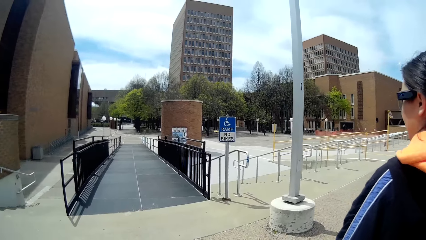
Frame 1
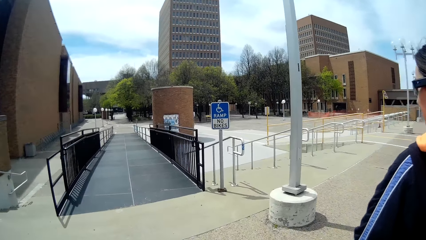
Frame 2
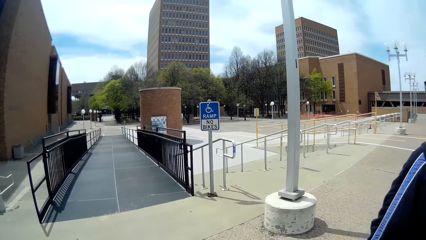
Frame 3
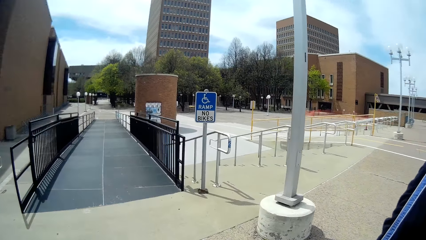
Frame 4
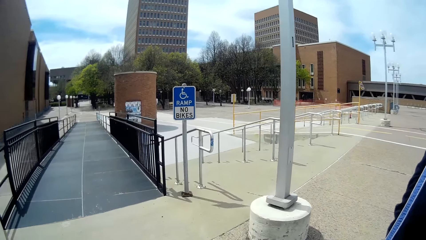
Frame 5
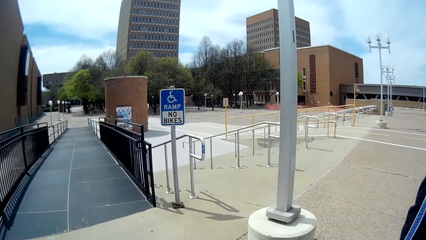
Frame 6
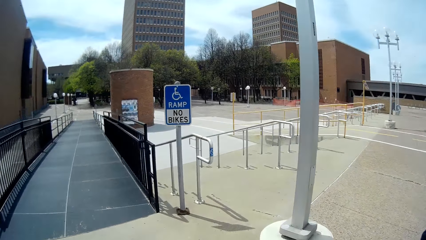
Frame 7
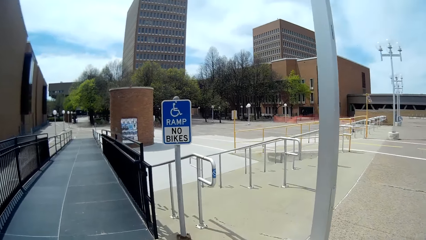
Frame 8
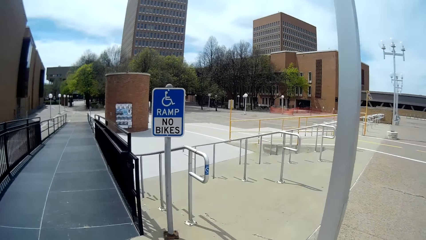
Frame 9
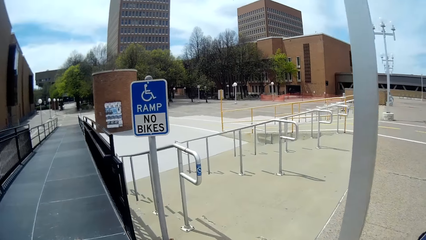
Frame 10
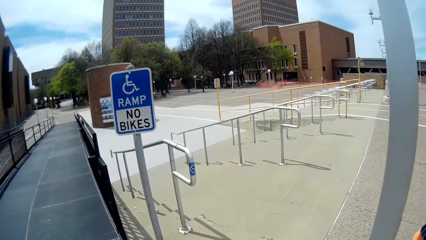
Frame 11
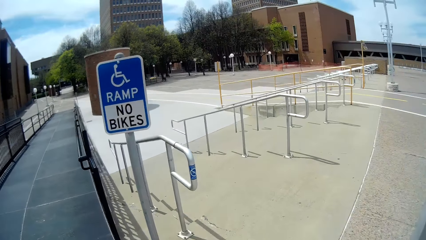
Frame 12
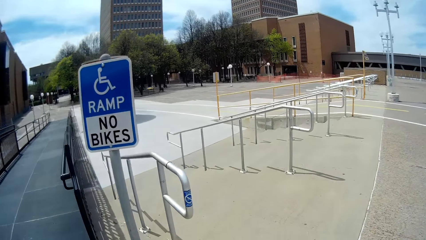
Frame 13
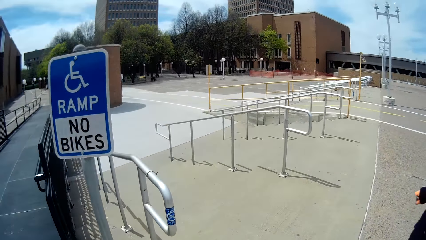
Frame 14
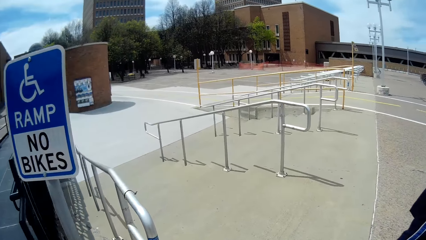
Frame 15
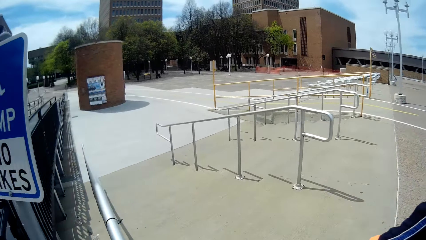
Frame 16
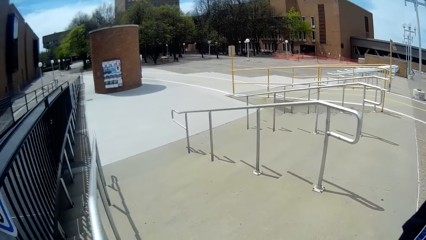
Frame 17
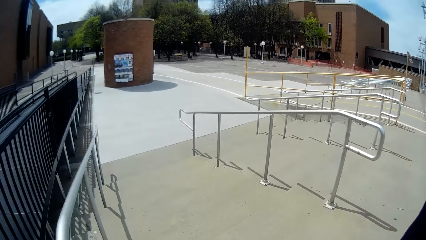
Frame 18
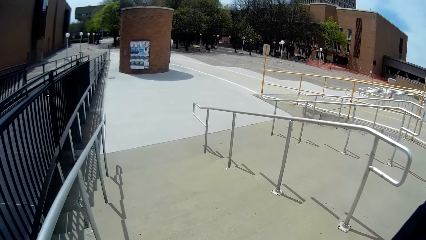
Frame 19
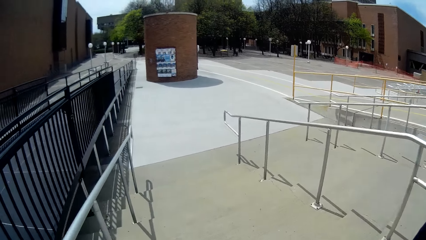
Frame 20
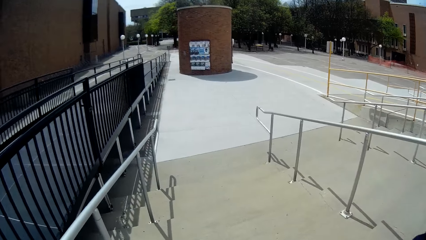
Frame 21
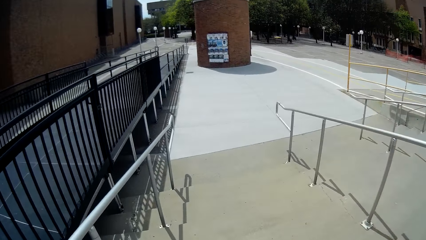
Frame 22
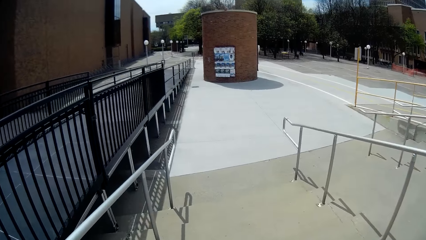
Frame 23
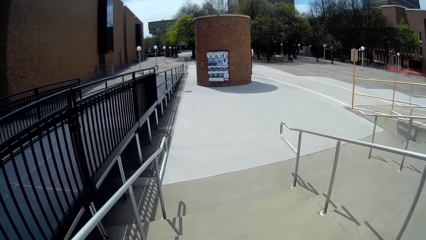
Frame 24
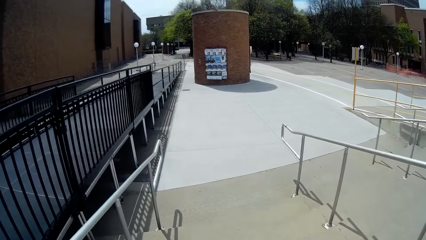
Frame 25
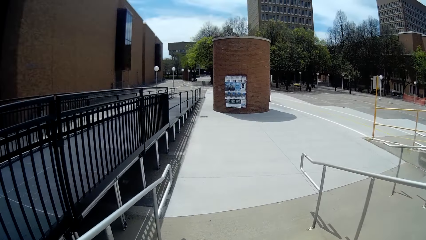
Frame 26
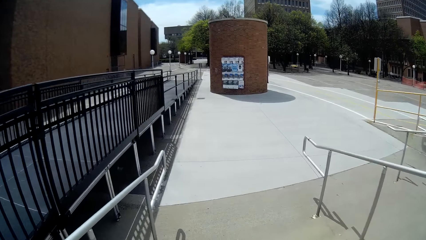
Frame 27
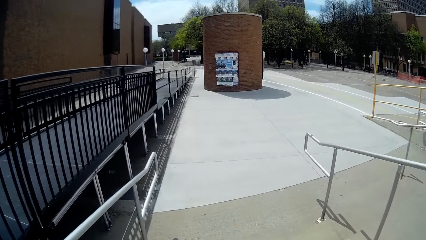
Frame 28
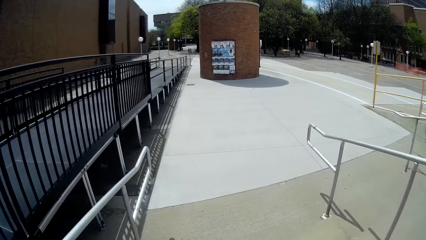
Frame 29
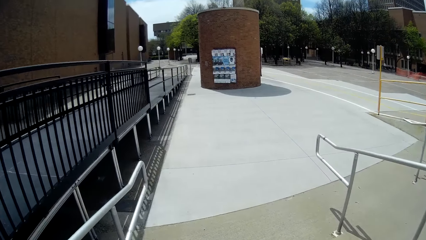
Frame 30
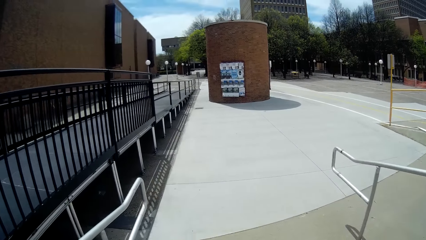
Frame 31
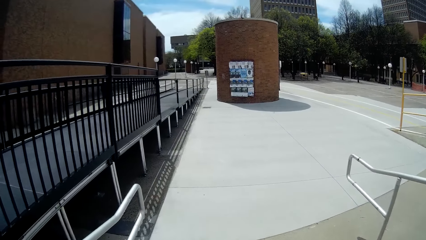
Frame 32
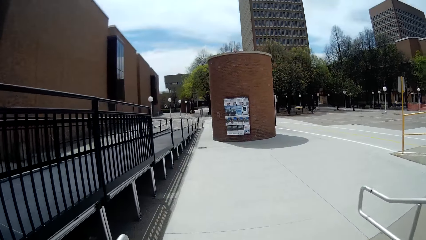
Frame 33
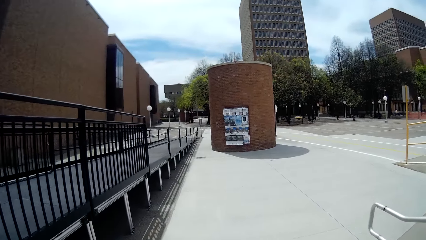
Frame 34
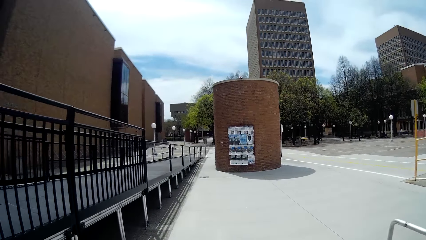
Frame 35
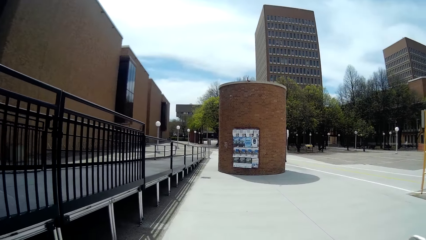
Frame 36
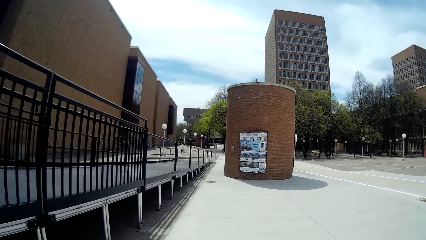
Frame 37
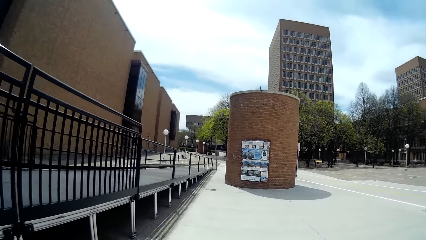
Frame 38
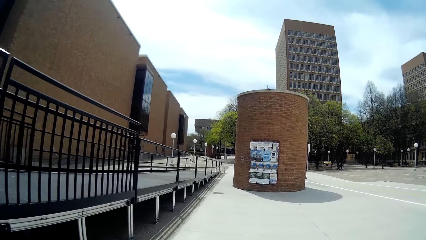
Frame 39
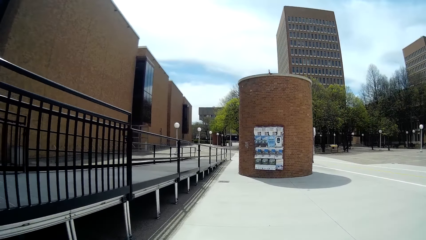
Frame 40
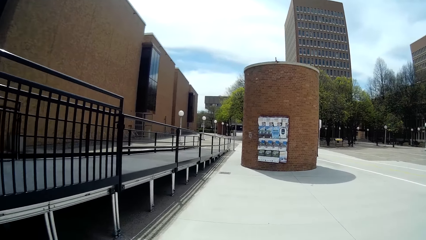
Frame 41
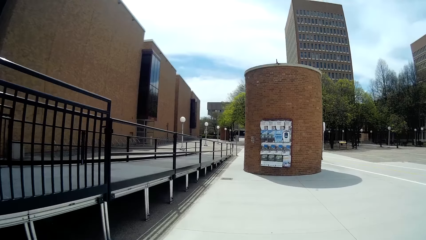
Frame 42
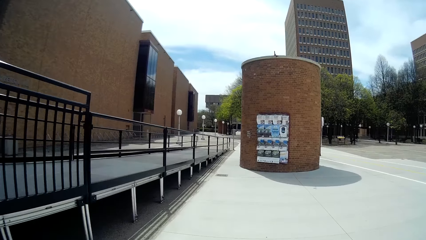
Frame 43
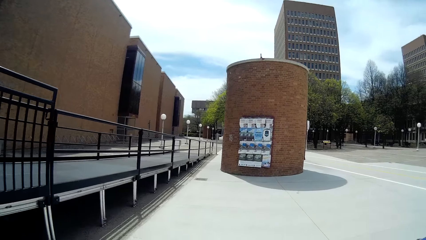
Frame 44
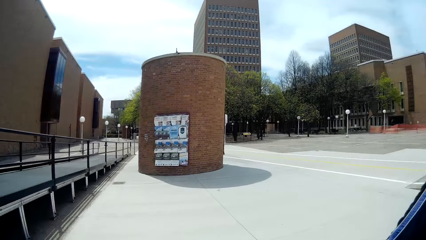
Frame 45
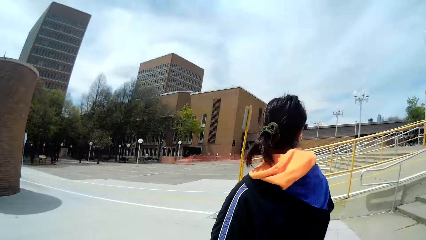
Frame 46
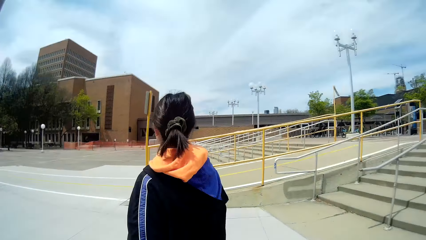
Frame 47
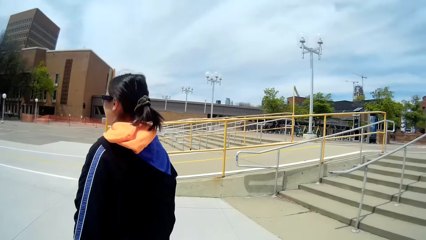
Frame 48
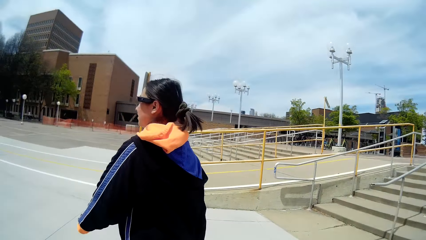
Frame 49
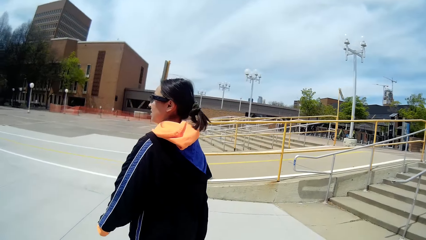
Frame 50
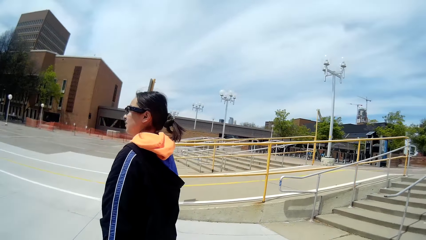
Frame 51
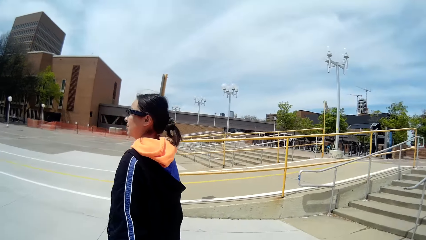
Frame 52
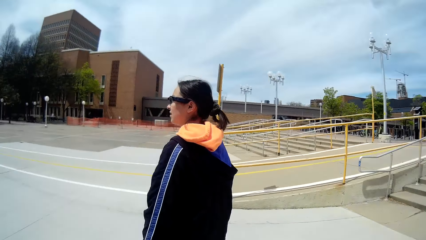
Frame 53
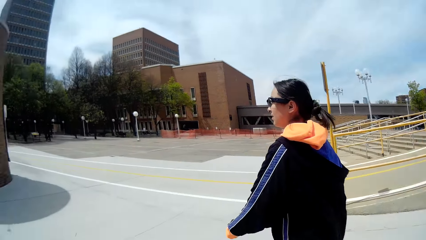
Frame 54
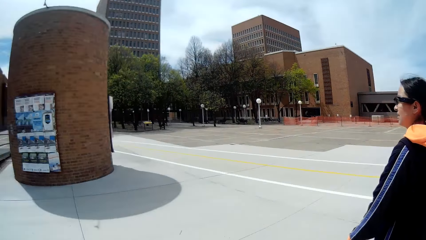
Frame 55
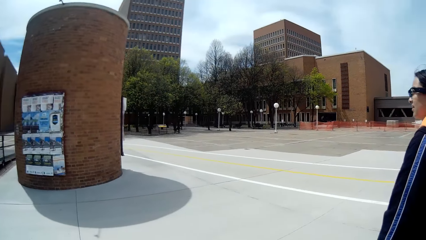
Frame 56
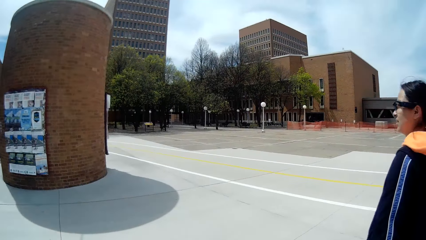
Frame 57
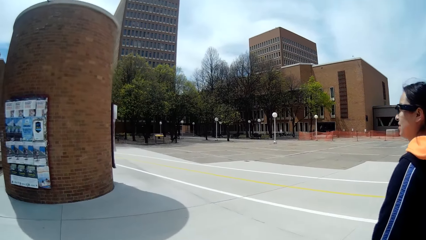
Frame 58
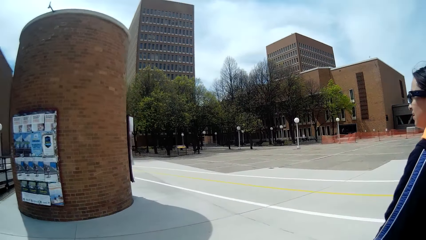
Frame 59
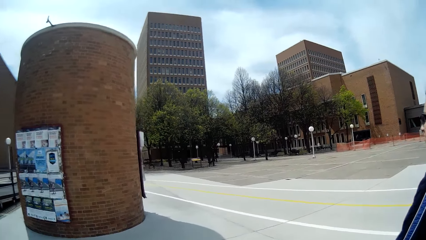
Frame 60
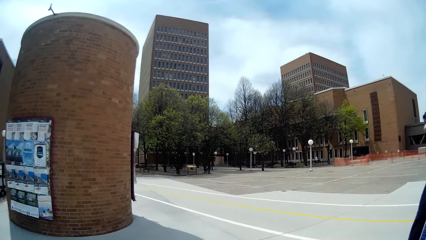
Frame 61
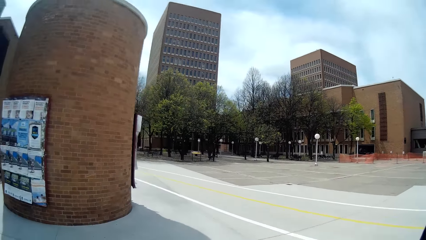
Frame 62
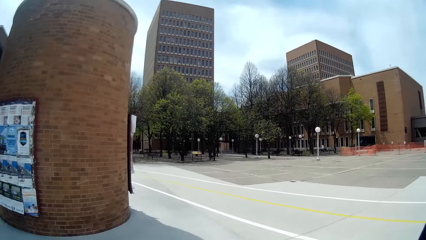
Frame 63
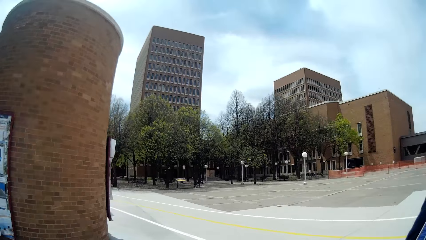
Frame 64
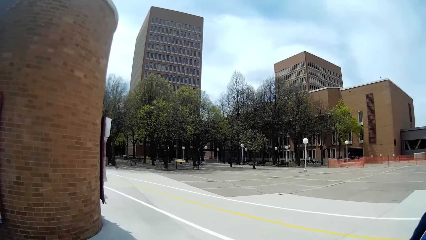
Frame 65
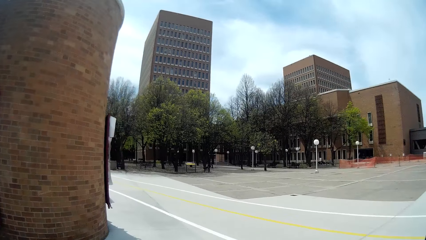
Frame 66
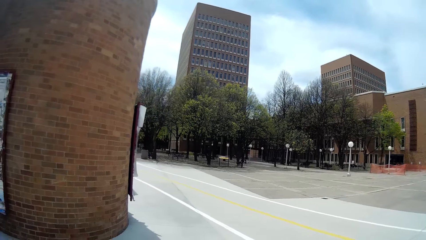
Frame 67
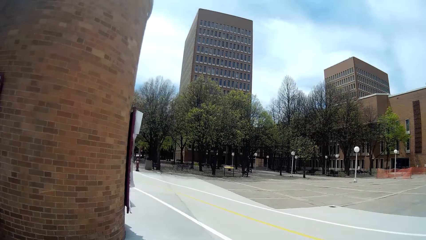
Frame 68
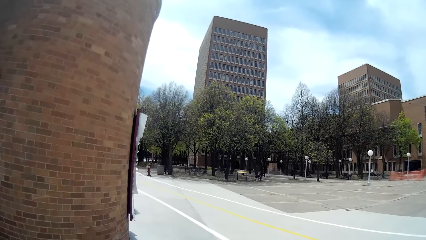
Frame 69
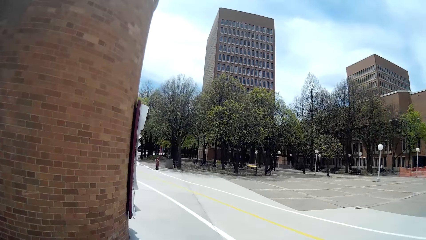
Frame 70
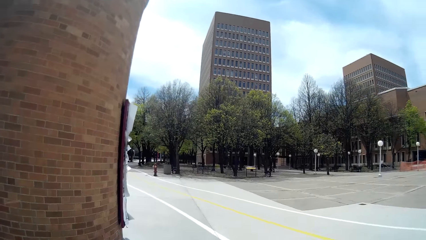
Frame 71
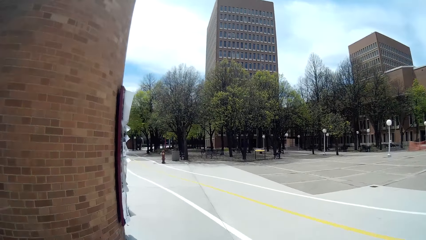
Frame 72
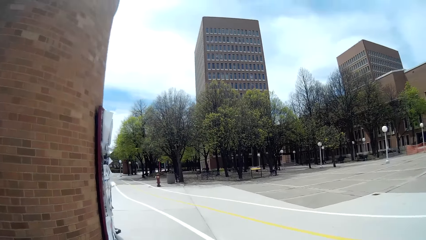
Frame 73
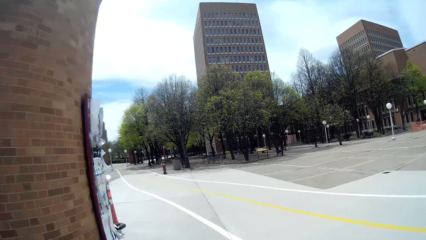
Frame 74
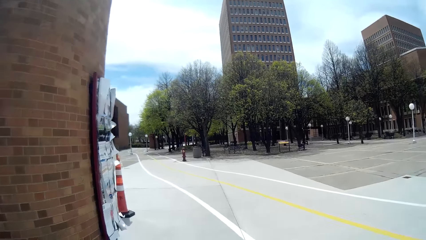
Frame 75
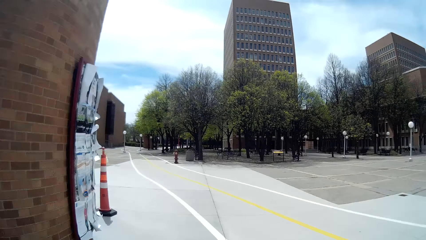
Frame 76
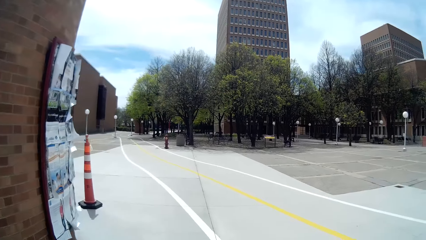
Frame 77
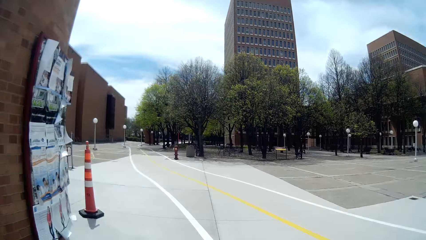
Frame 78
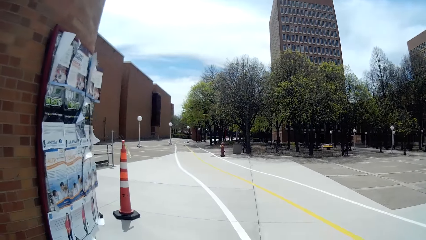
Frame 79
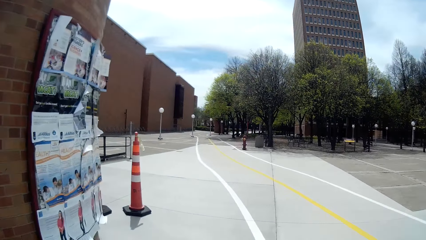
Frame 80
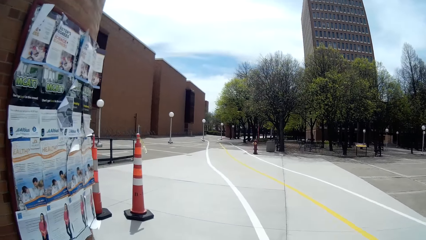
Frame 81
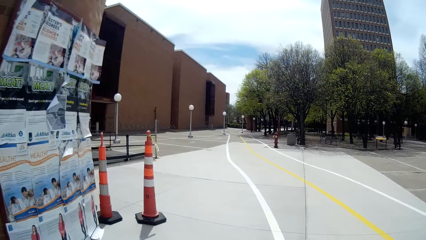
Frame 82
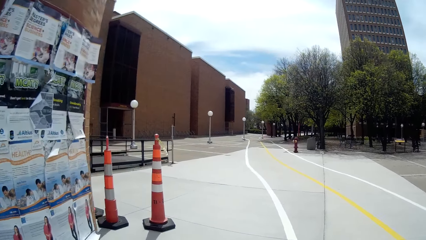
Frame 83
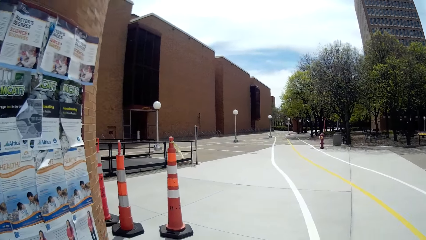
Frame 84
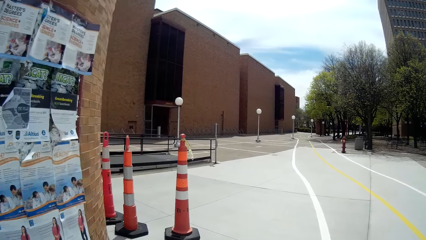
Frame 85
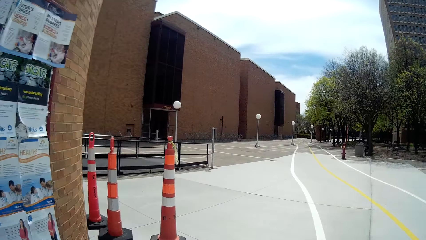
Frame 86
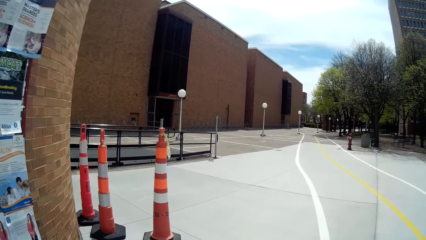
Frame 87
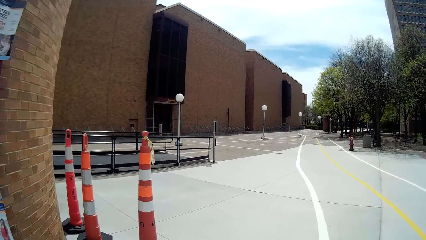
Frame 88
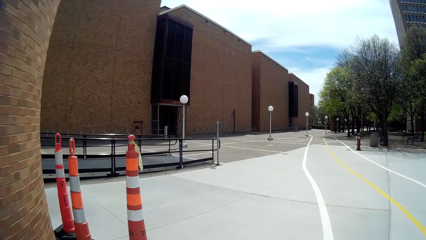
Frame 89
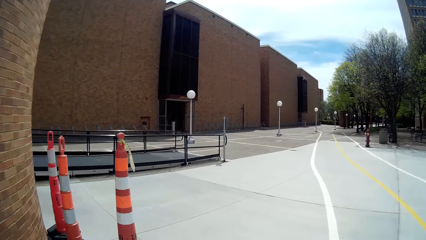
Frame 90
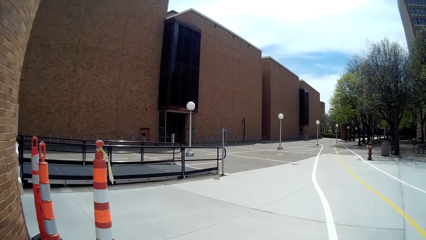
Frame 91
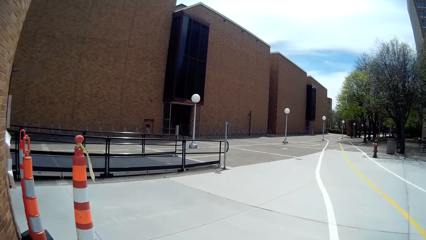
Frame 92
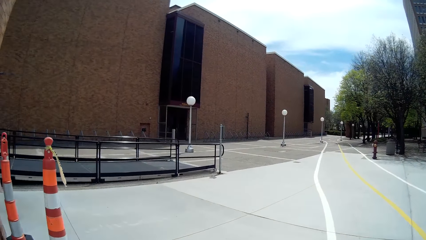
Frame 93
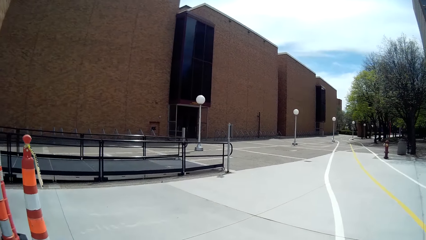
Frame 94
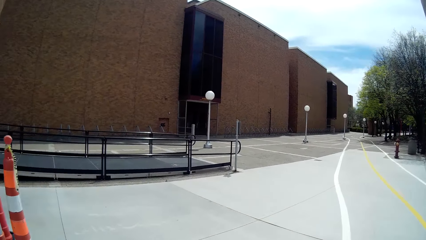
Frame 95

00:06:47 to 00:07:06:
The camera wearer walks down on a ramp or stairs. They are walking. They are looking around. They are moving.
